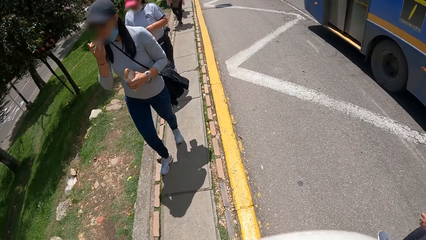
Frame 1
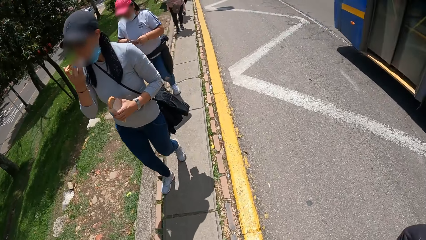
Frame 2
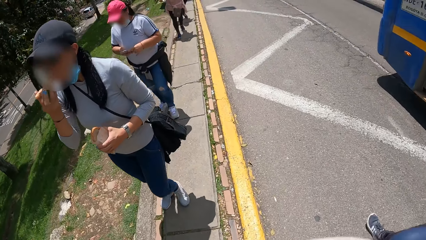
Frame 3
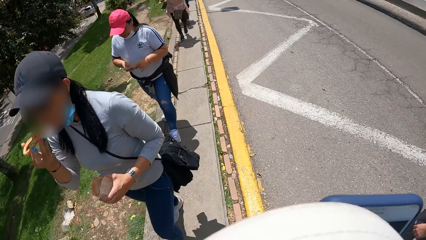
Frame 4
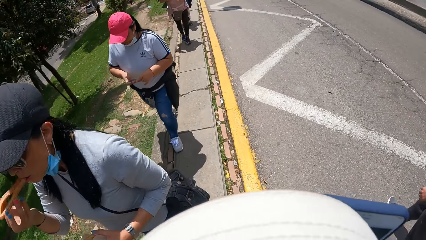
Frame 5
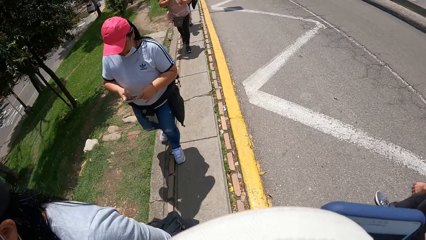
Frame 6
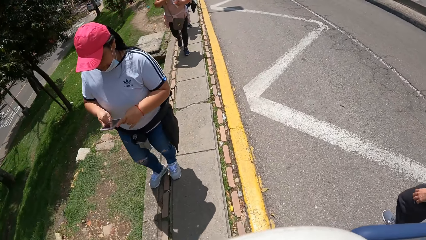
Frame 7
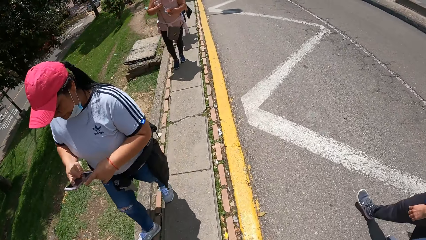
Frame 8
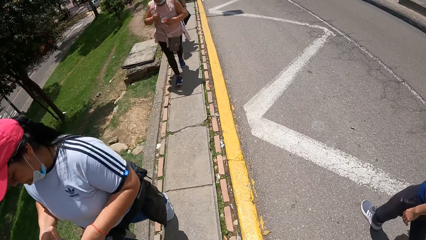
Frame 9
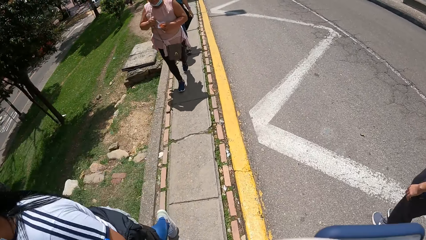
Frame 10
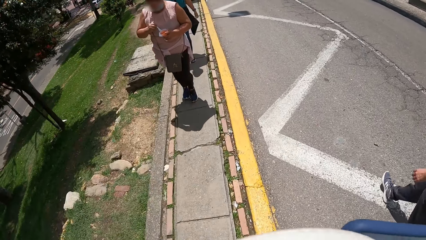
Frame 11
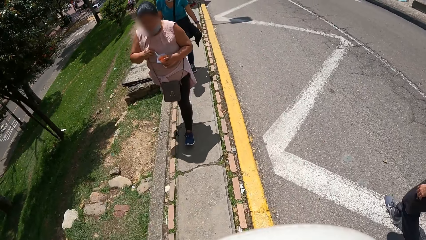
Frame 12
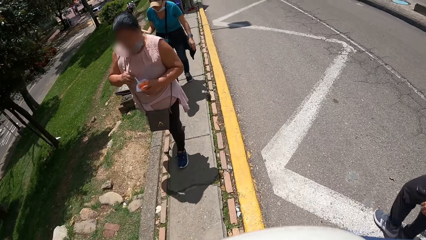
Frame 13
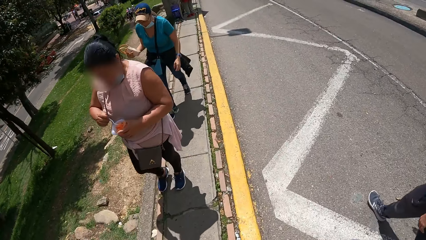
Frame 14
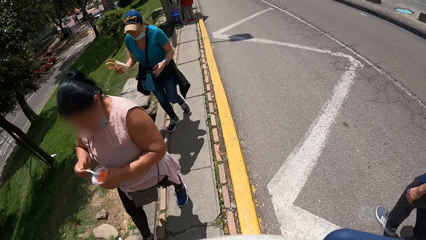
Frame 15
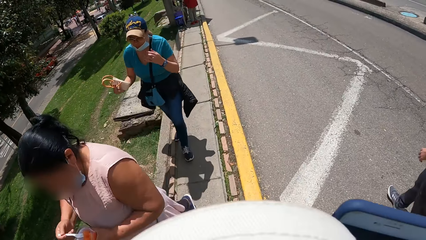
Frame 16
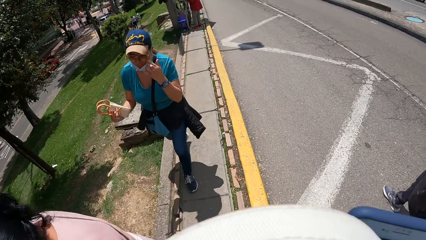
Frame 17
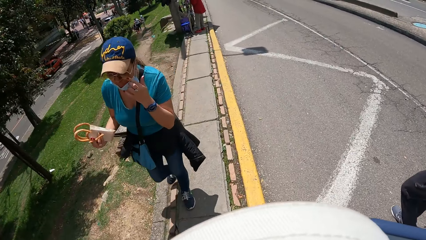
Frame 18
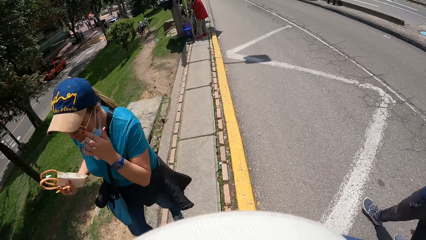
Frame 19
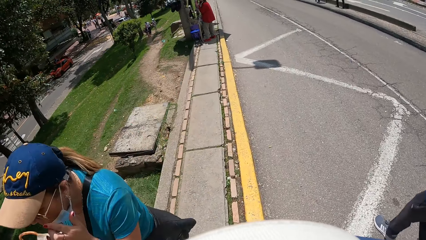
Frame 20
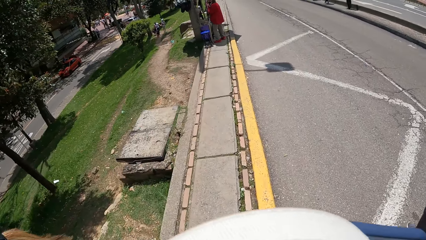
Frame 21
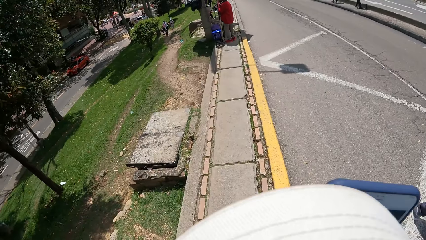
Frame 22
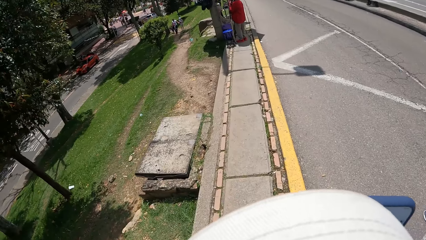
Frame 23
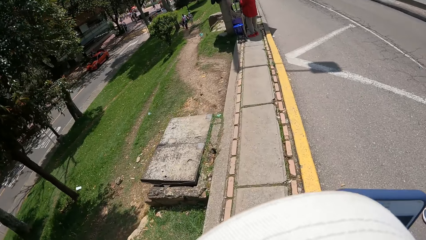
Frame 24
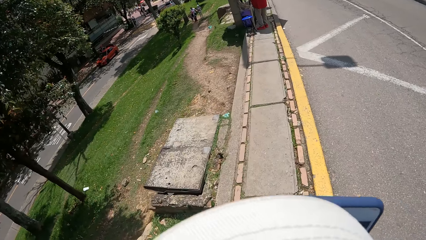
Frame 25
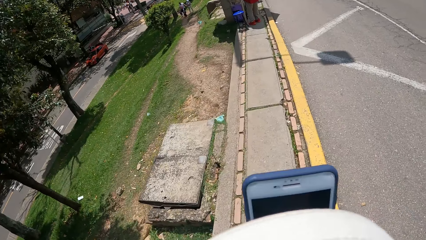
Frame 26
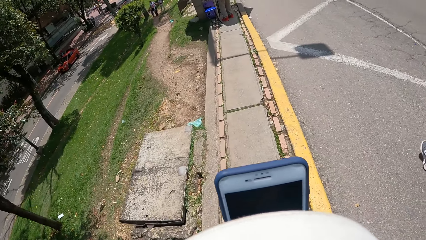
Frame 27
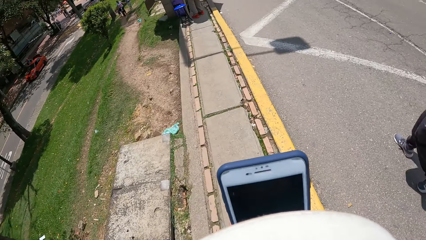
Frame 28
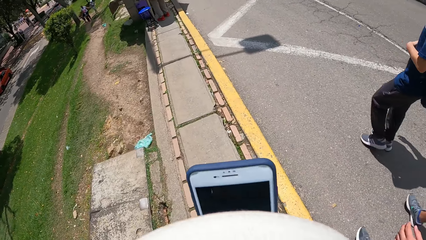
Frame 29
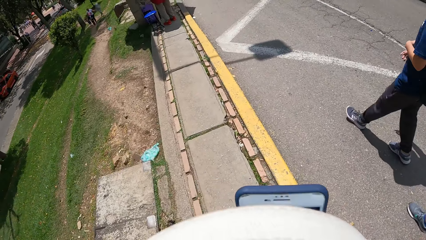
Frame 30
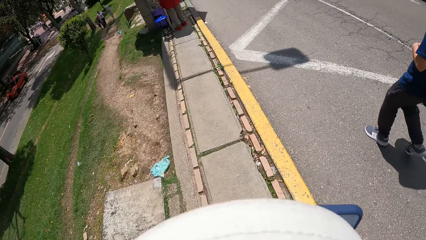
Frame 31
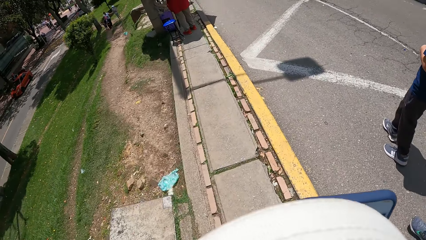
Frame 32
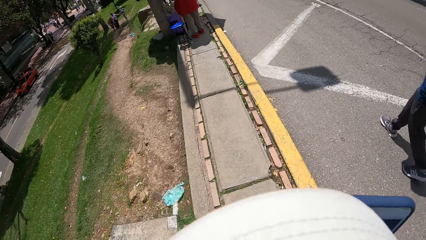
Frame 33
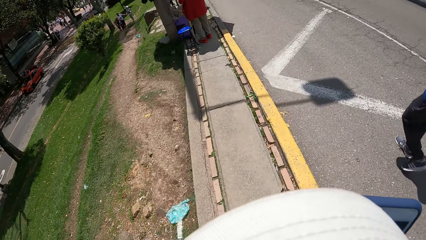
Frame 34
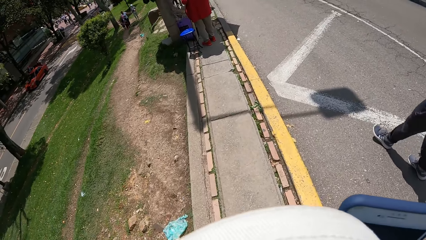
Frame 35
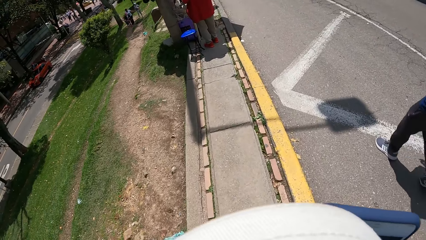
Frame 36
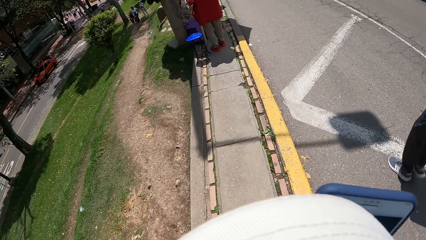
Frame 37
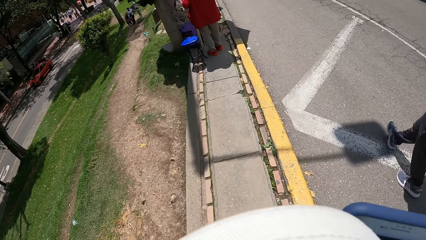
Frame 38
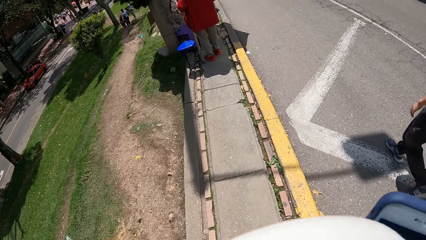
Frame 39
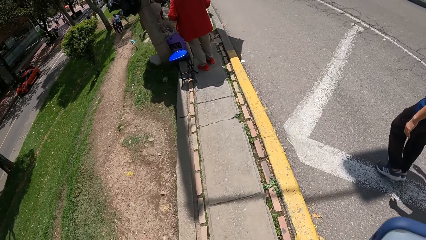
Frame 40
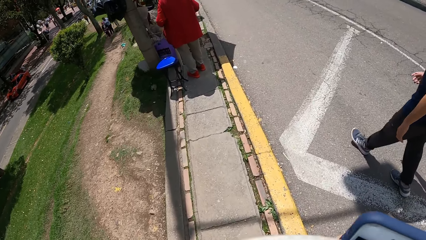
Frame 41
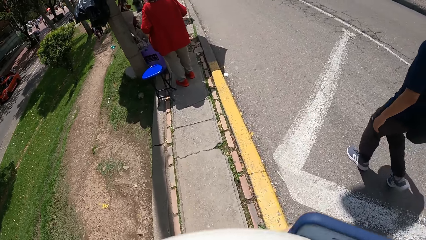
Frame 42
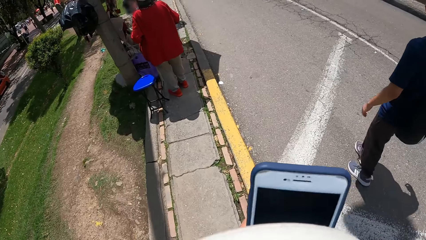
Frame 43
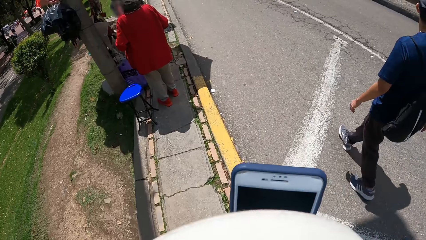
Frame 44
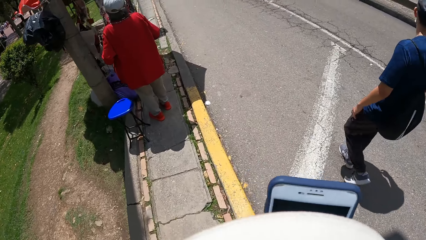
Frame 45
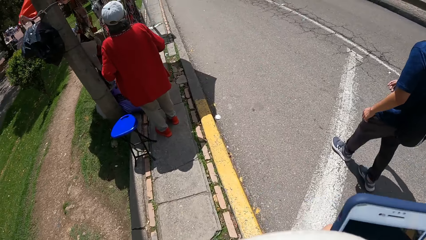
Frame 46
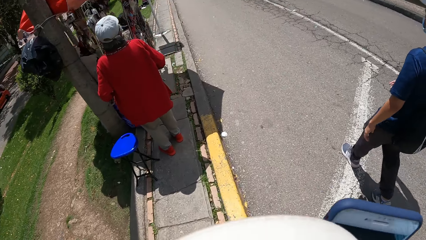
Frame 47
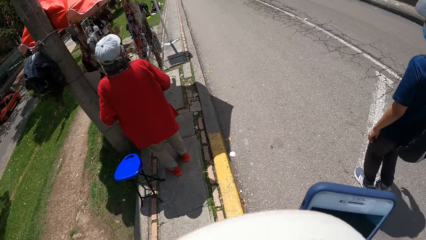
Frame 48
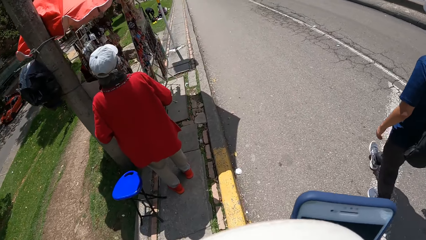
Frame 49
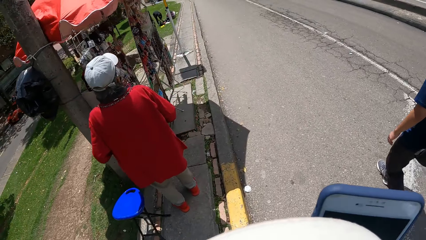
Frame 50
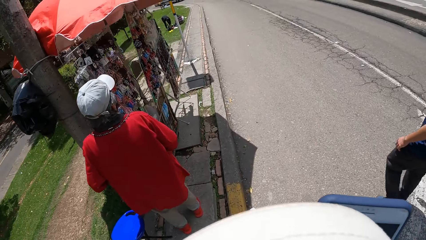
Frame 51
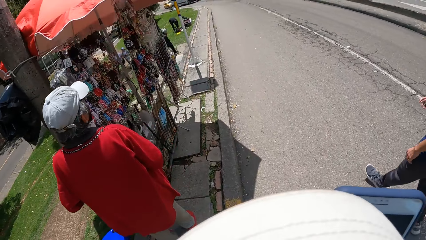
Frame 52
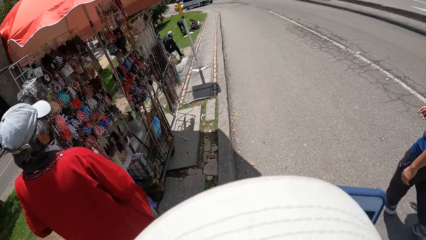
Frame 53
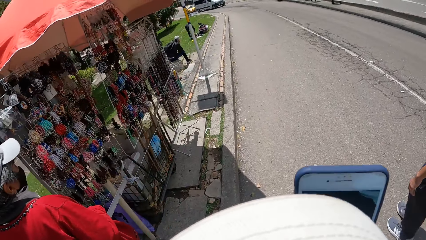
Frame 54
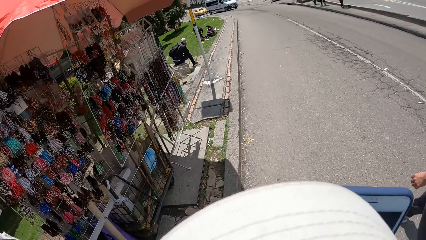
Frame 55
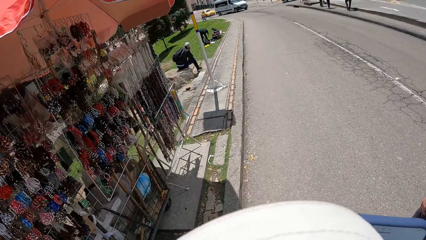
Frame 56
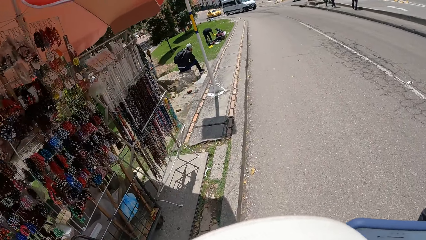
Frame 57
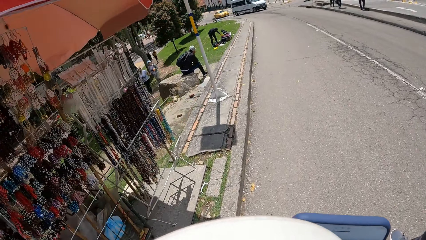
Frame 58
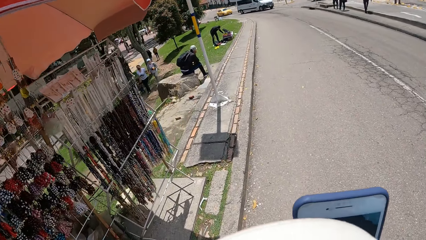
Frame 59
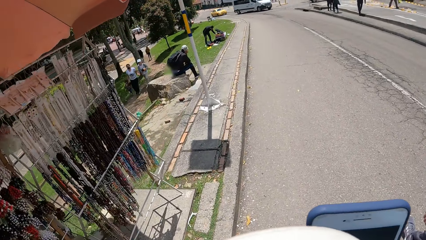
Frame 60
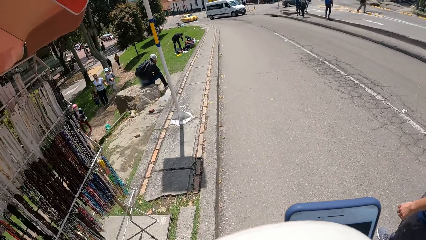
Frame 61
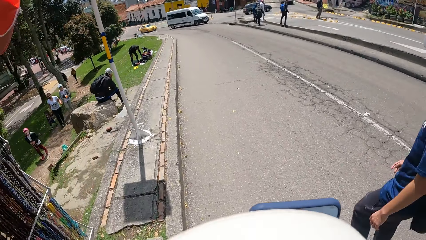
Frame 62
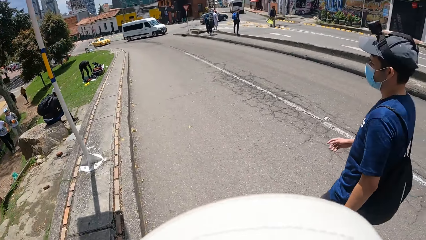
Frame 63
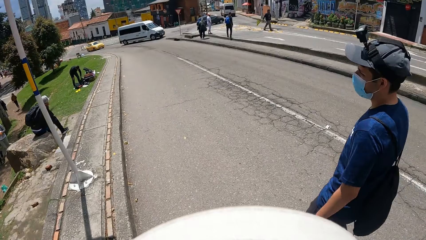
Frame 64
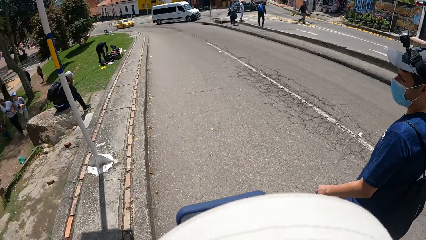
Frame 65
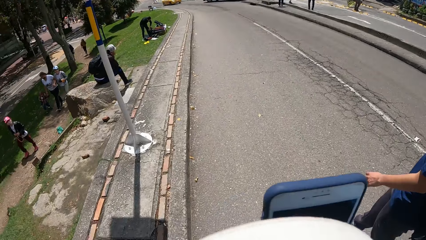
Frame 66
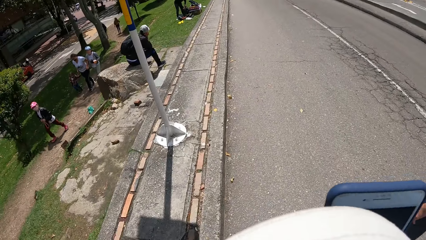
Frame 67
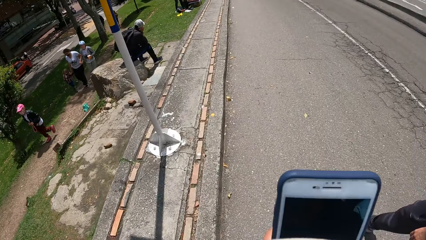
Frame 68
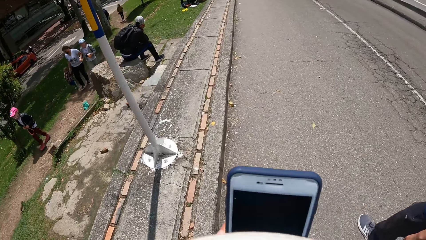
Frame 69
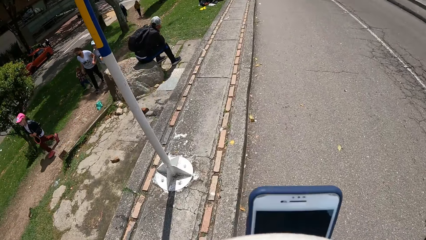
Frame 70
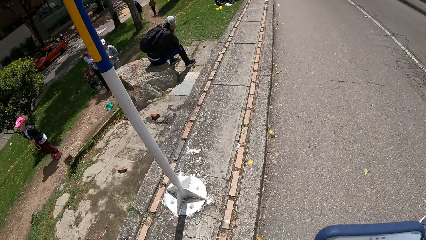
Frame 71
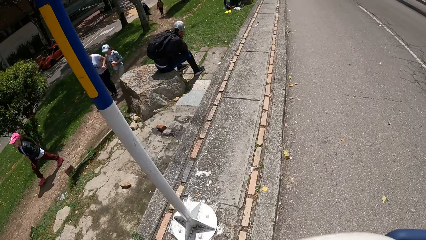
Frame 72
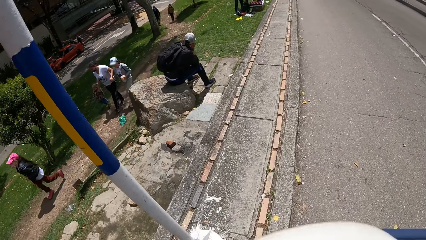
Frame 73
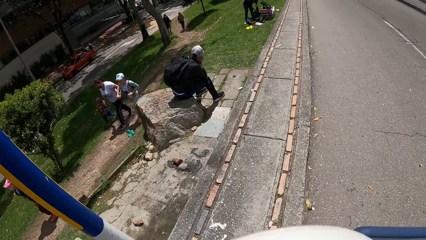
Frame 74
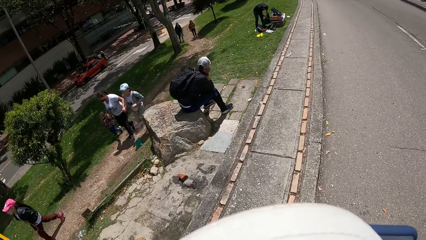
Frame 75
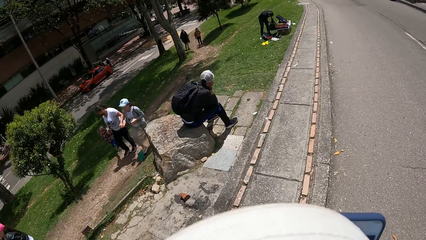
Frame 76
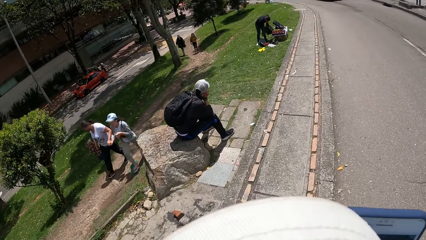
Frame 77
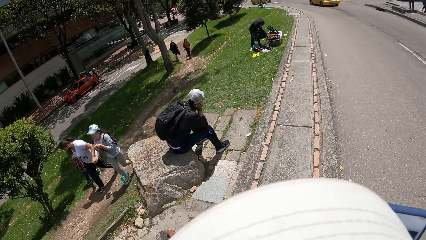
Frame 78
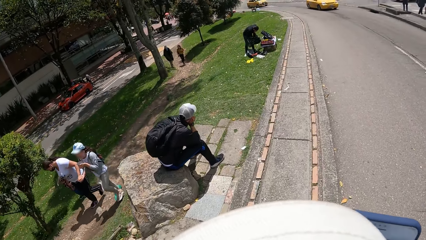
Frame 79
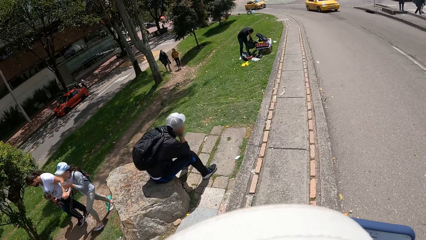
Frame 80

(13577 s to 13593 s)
The camera wearer operates a mobile phone. They walk on a sidewalk. They look around a road. They walk on the sidewalk.
